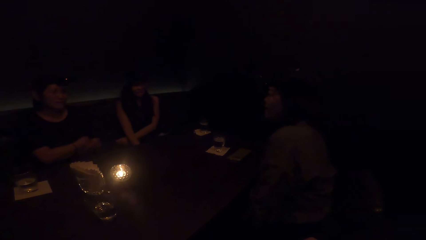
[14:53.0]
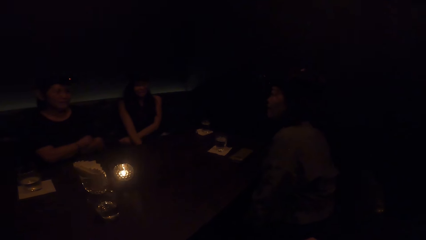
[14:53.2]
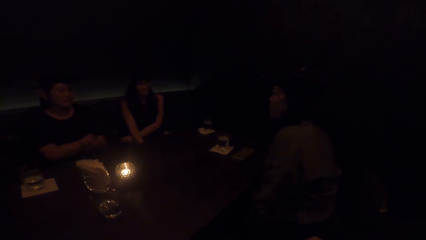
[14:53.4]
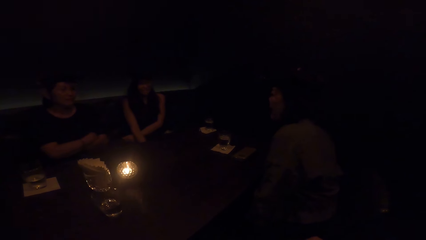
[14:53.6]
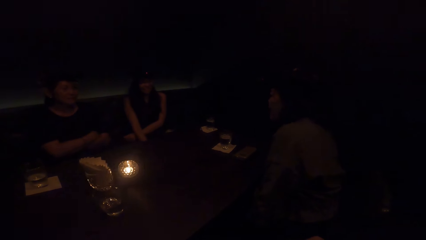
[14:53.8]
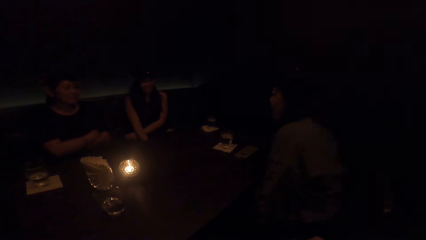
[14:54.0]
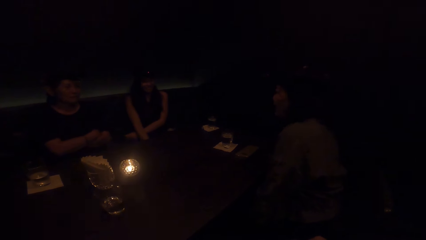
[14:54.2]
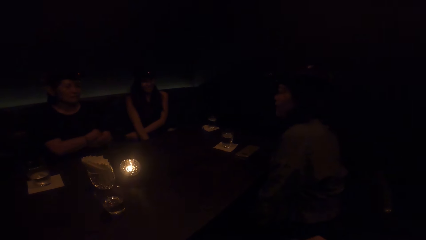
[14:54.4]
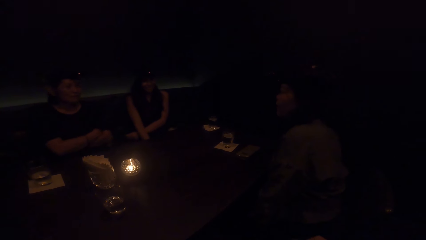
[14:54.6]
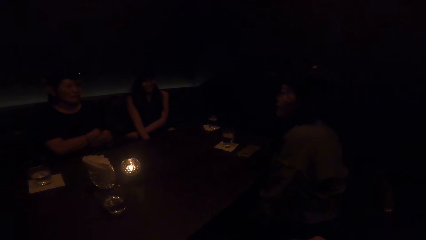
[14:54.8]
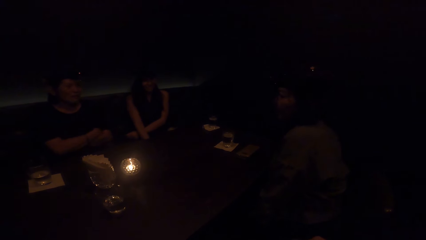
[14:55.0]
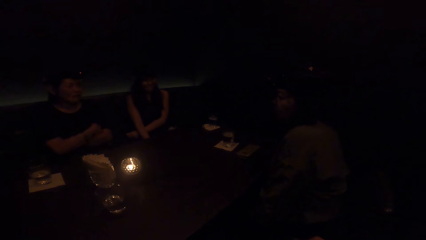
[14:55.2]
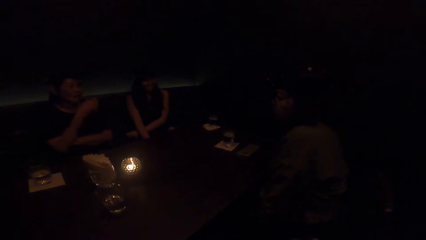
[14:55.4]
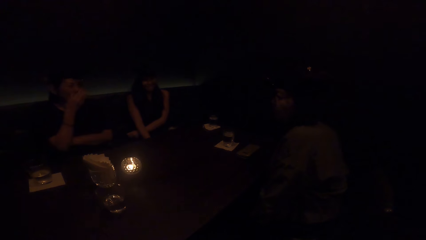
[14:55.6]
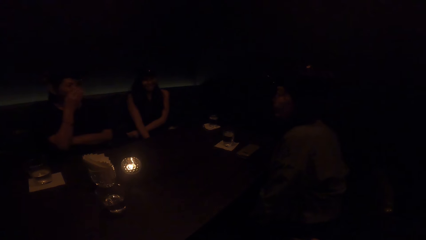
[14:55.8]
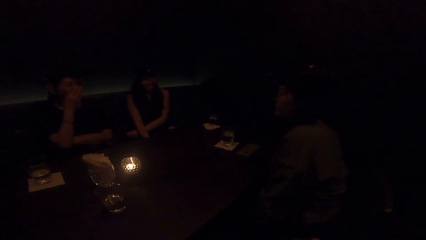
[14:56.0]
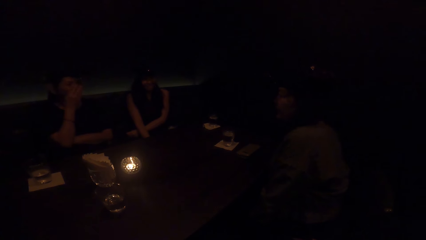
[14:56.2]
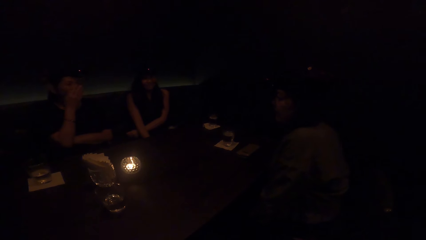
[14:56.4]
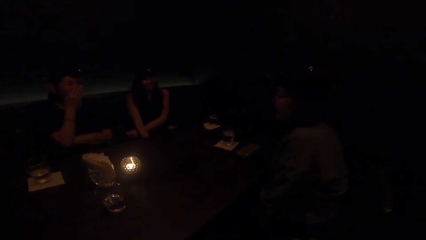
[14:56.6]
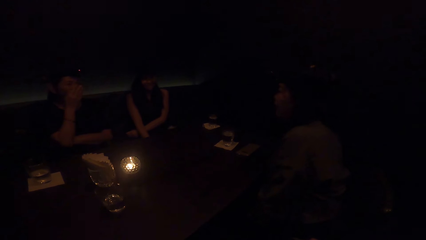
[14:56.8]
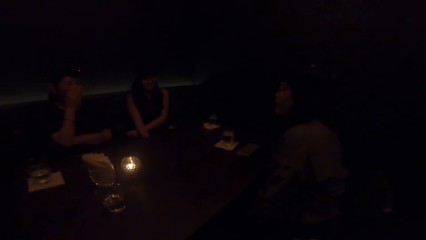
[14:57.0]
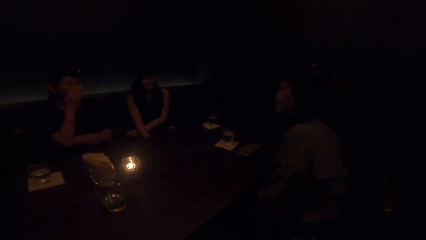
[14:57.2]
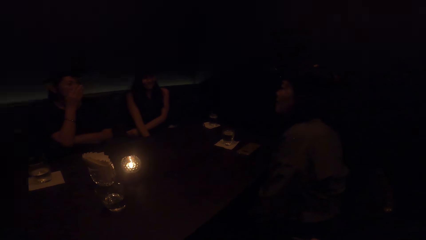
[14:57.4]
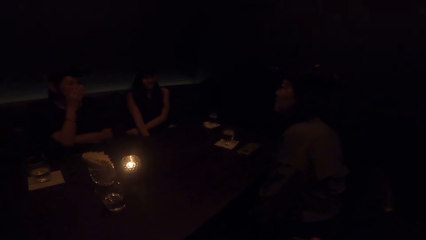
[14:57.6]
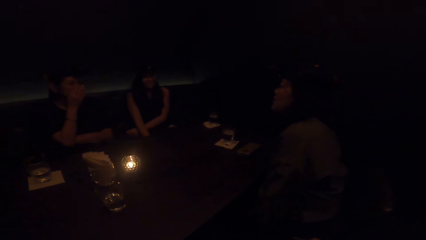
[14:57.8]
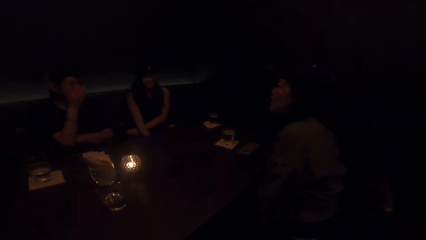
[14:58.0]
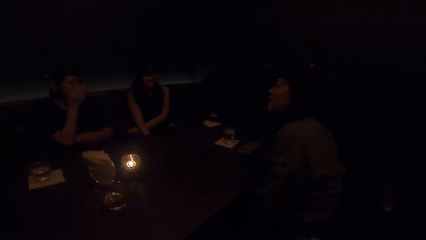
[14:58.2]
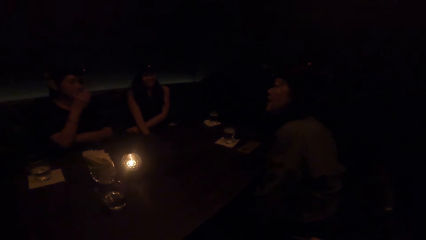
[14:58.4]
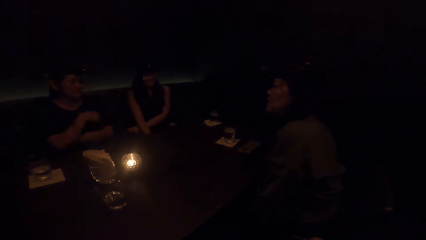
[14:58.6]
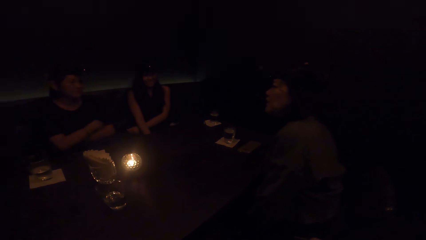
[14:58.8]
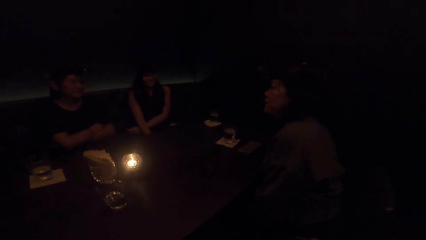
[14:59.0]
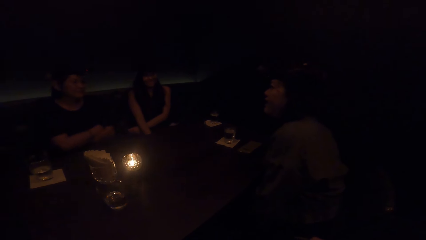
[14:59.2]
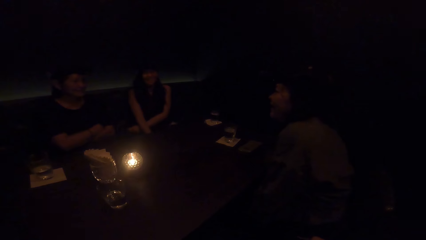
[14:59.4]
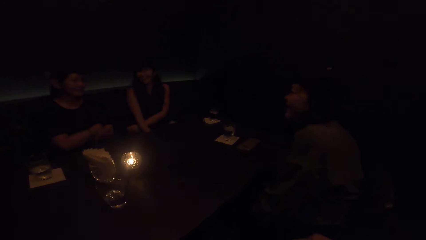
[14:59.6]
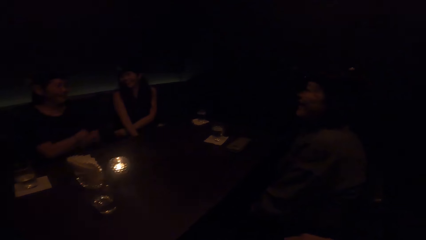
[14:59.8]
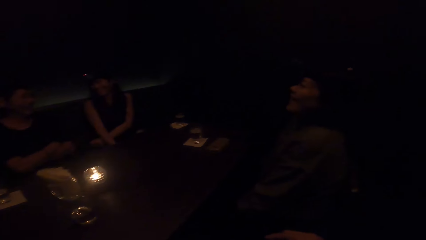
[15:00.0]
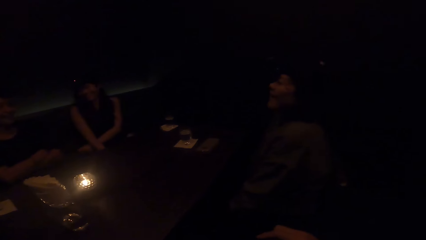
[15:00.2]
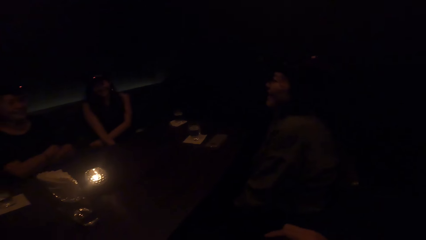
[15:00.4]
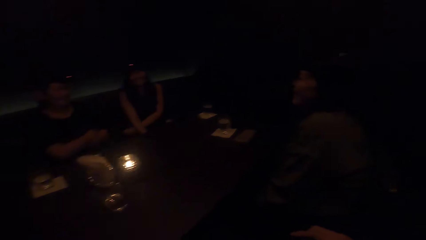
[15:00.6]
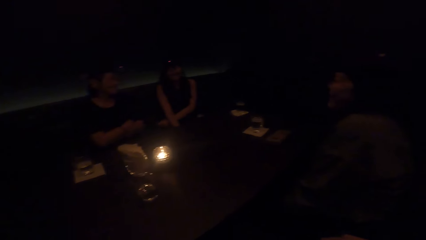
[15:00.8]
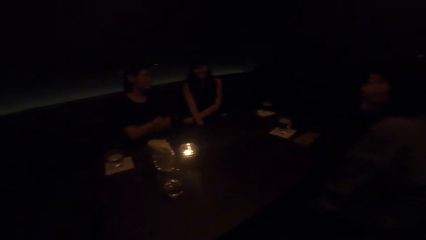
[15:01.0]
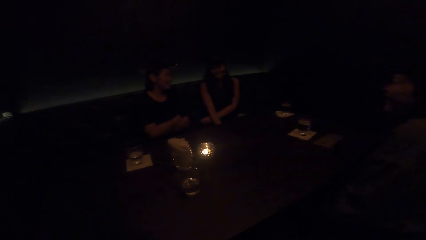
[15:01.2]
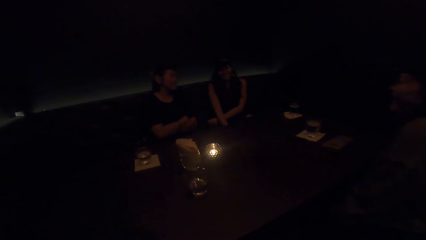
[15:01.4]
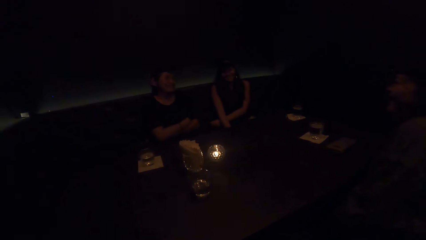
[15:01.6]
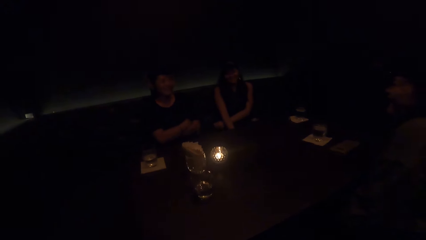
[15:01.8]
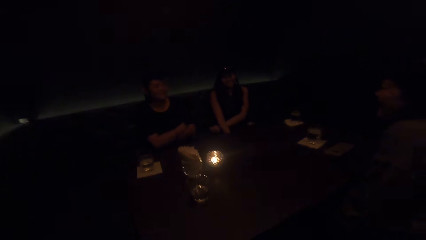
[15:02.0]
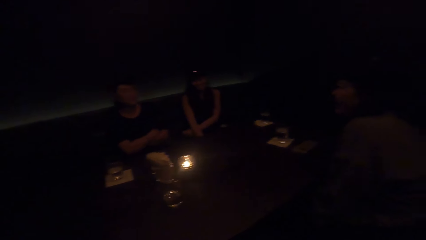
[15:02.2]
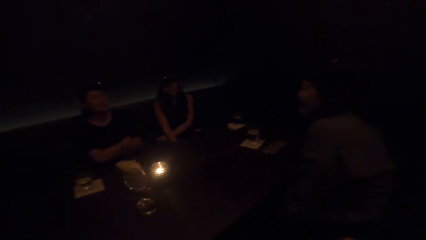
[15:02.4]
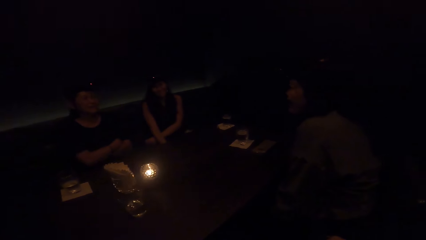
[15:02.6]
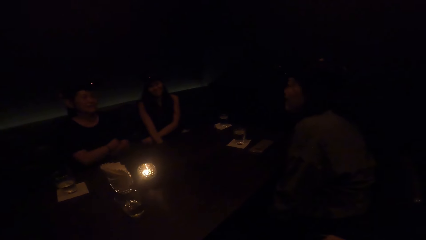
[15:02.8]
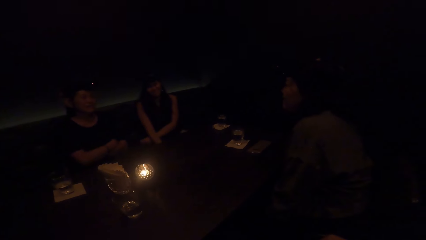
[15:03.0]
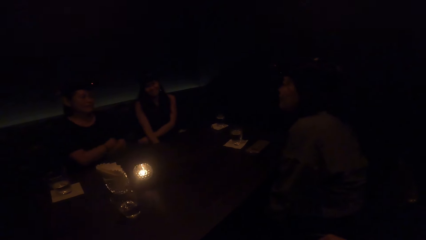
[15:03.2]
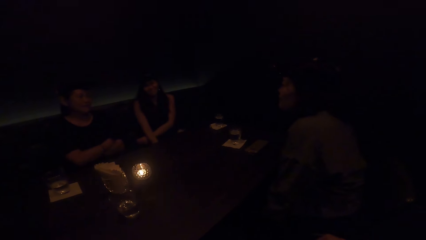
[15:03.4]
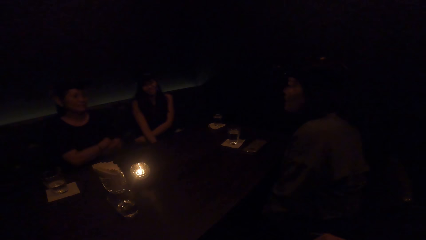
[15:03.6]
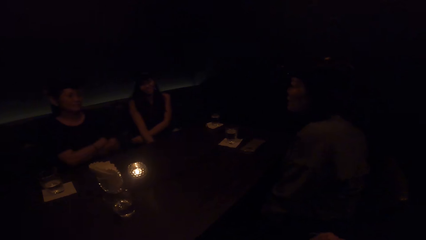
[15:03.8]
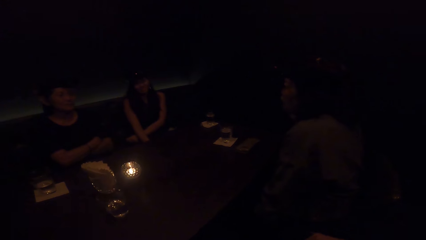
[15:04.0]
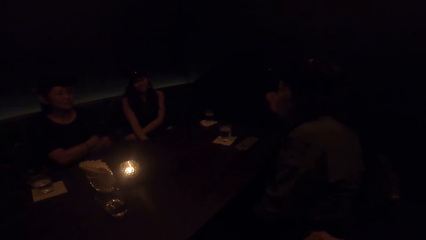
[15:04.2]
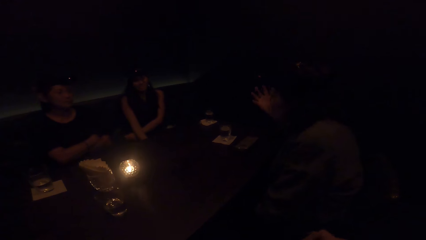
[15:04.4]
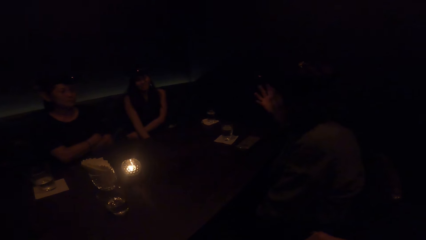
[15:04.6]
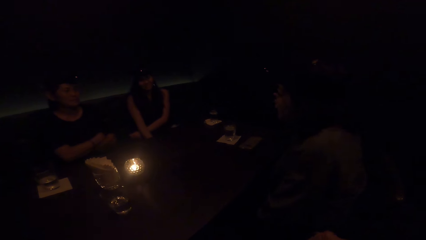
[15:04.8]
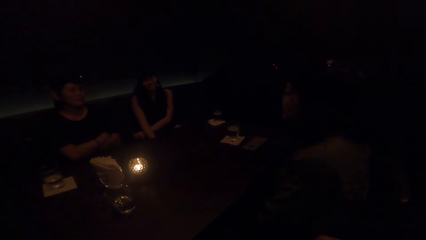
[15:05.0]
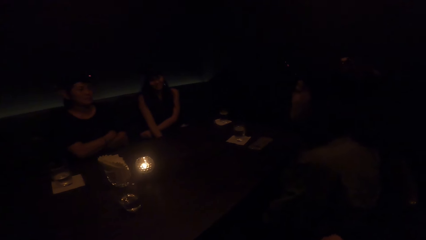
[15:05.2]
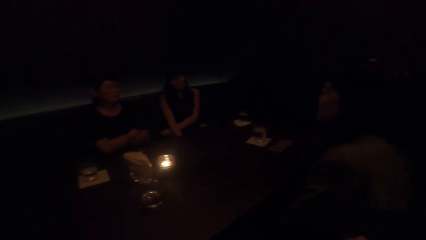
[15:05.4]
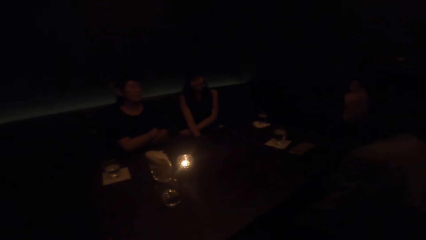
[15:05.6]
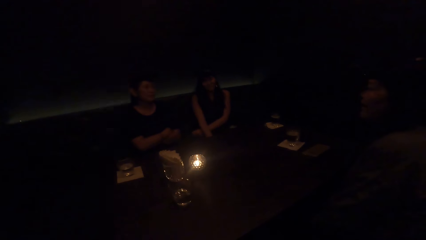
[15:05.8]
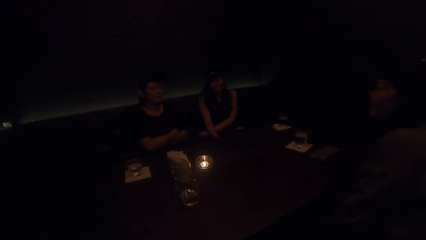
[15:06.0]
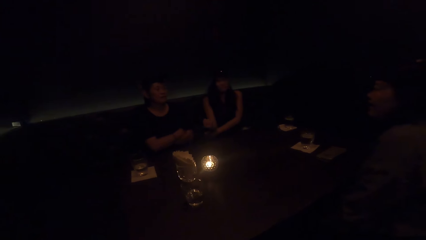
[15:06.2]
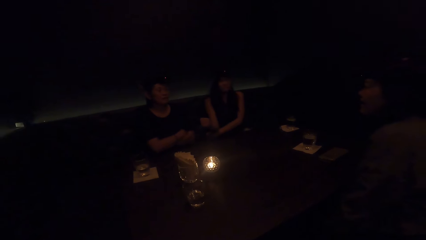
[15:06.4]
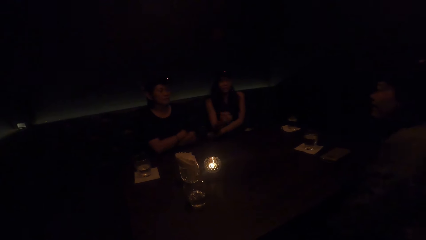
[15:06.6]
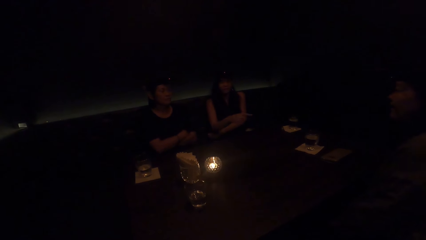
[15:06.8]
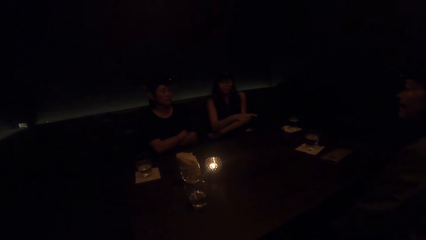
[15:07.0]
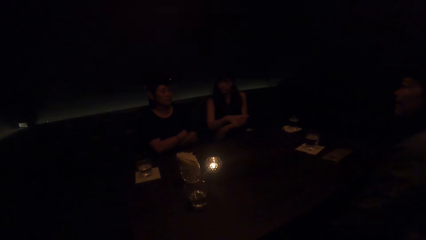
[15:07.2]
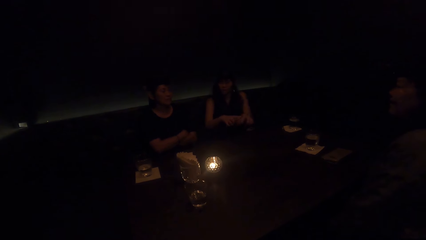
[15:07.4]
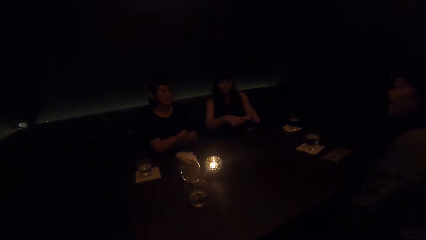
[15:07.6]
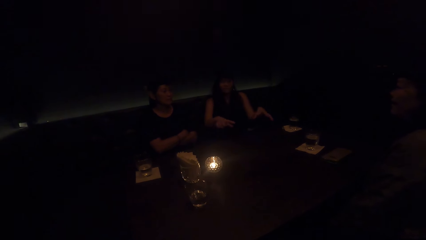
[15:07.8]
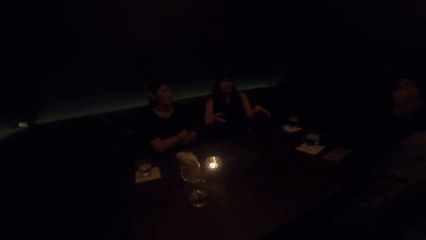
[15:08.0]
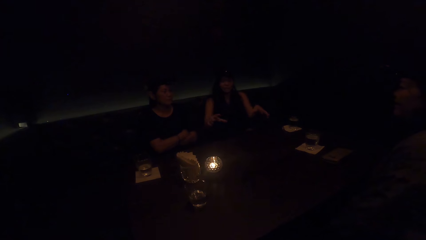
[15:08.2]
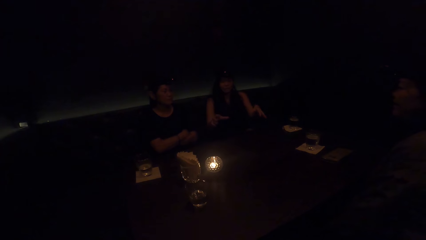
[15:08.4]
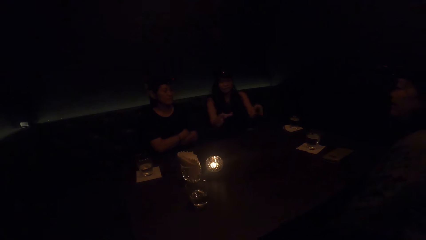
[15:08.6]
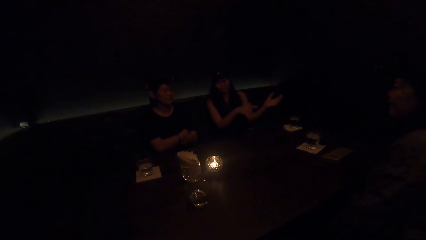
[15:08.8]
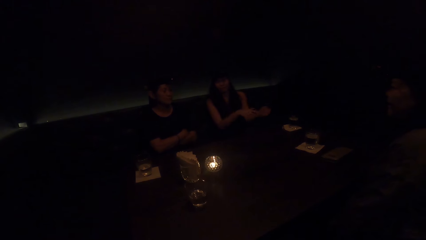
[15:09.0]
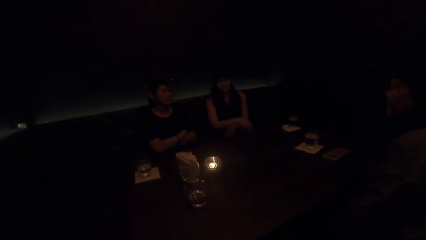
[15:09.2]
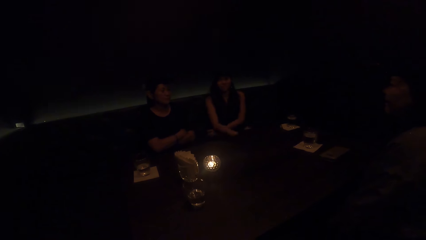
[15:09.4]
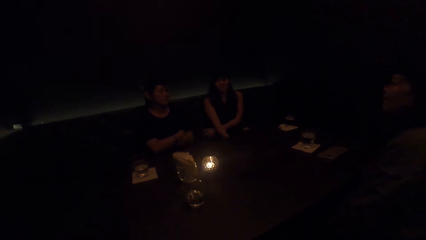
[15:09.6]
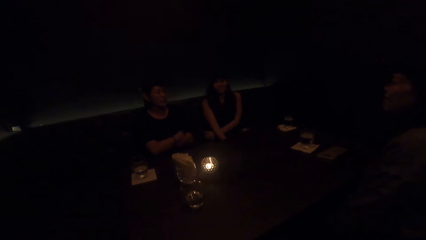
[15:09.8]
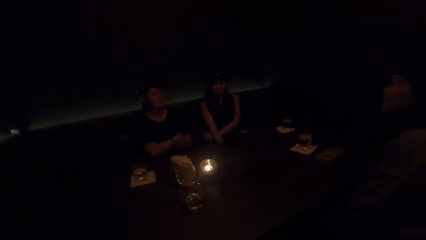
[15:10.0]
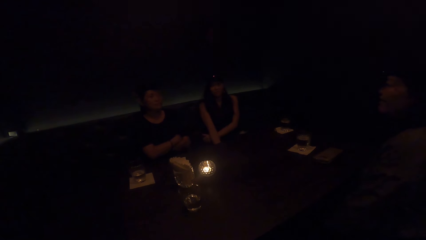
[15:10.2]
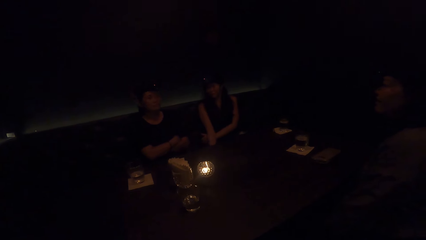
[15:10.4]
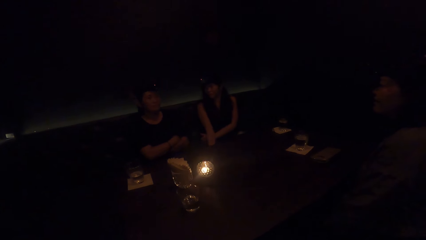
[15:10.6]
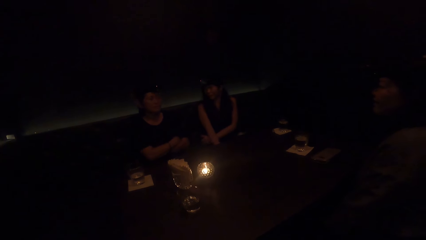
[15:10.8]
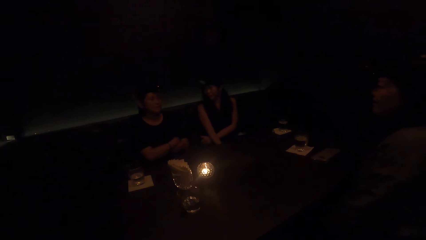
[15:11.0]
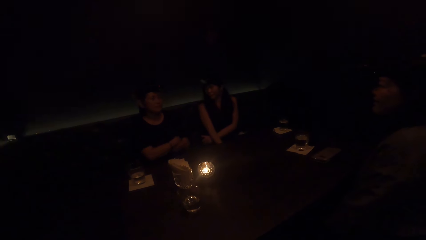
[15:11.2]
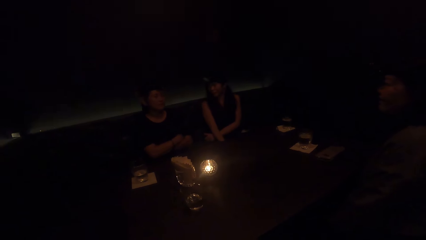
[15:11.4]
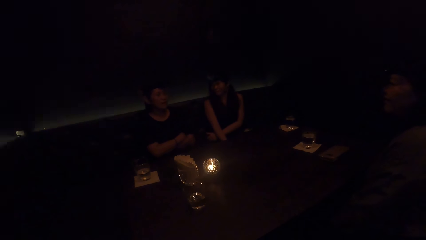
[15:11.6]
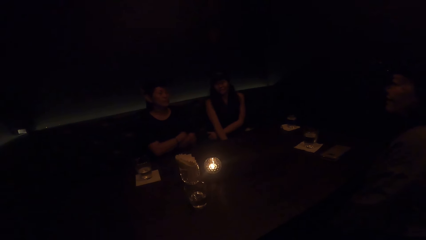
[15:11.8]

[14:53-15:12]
A woman covers her mouth with her right hand. The woman removes her right hand from her mouth. The woman crosses hands. Another woman interacts with the first woman. A man moves a hand. A third woman interacts with the first woman. A lady sways a hand. The lady sways both hands. The lady crosses hands.
